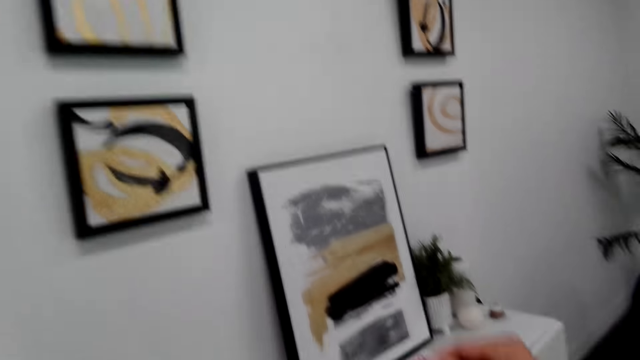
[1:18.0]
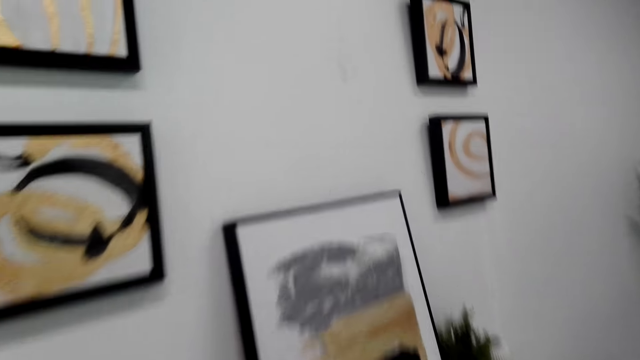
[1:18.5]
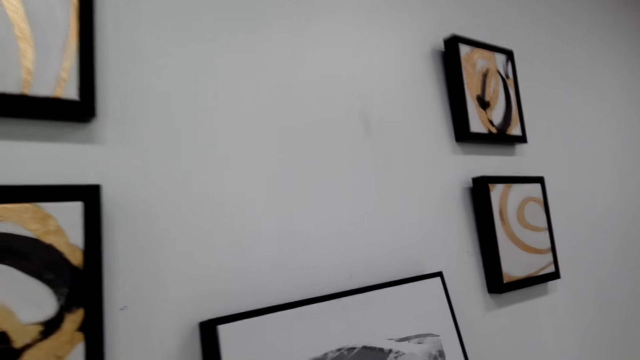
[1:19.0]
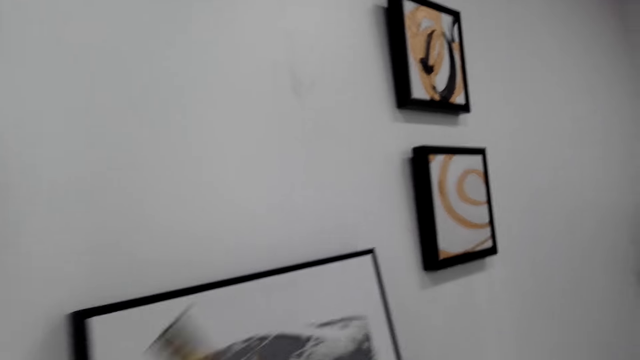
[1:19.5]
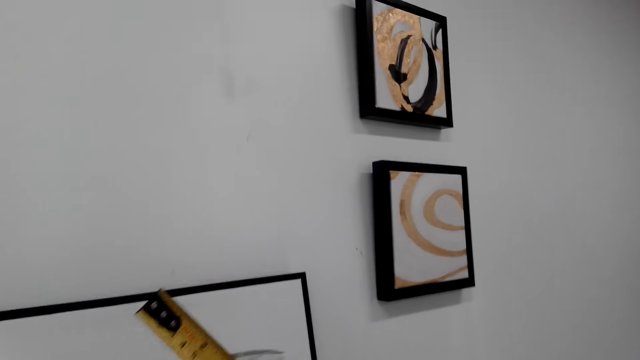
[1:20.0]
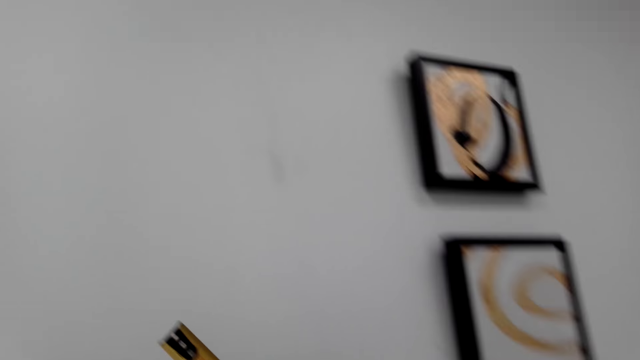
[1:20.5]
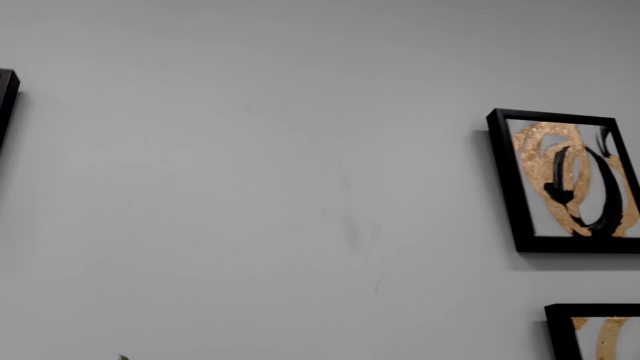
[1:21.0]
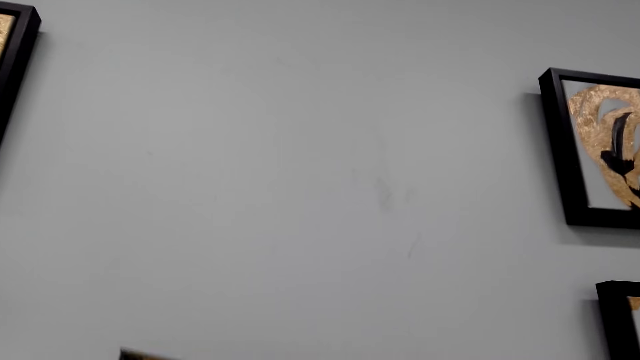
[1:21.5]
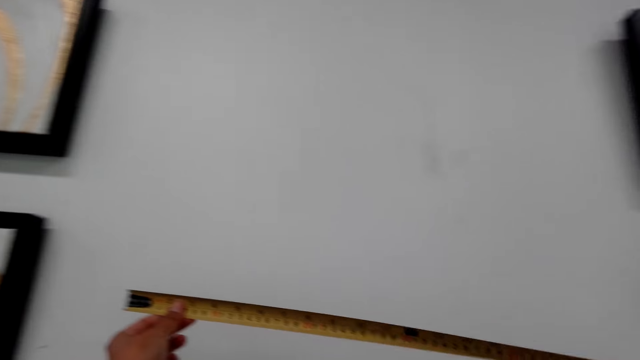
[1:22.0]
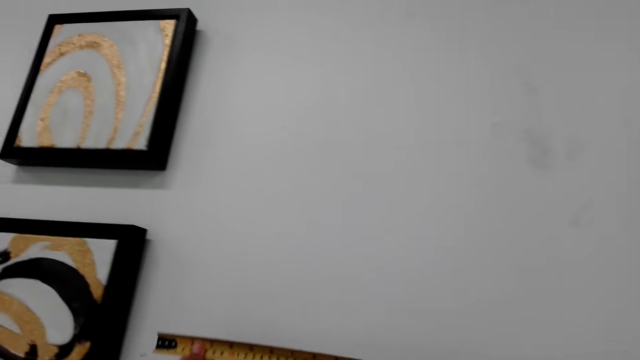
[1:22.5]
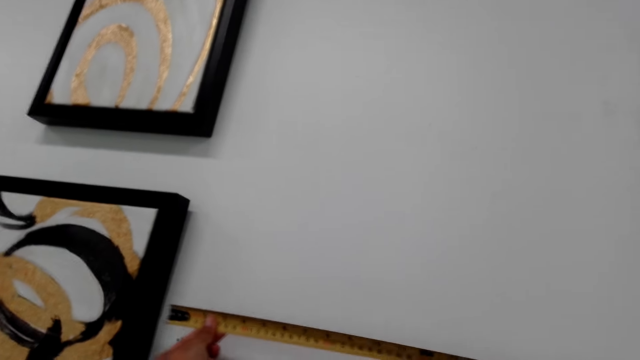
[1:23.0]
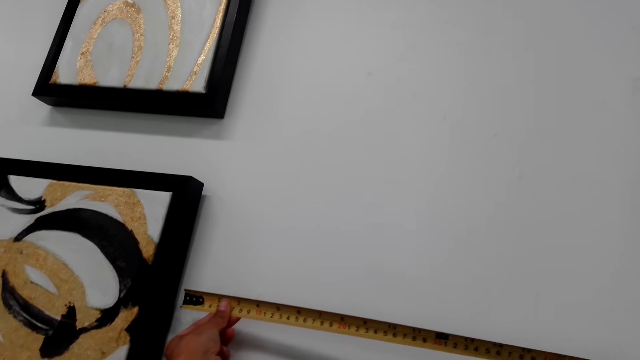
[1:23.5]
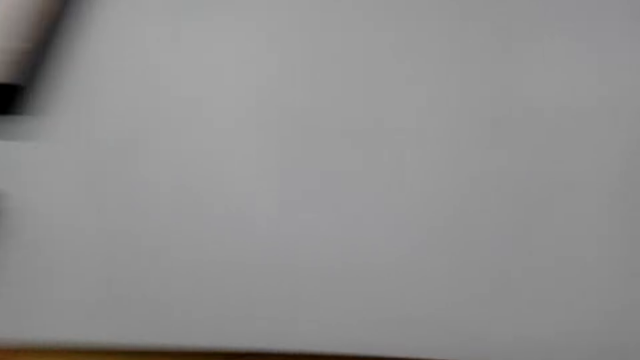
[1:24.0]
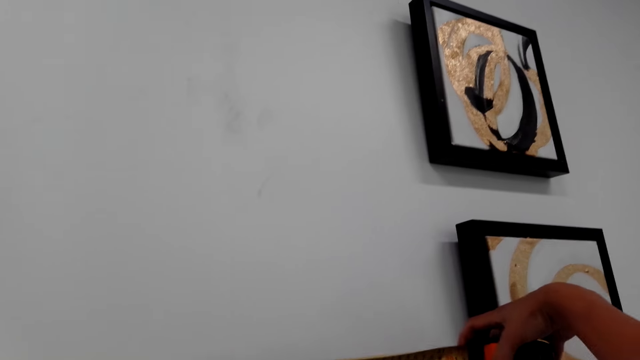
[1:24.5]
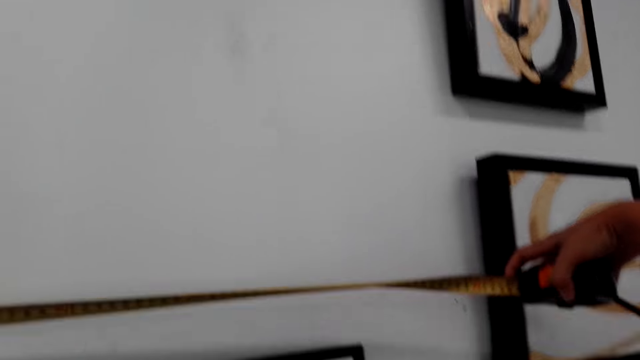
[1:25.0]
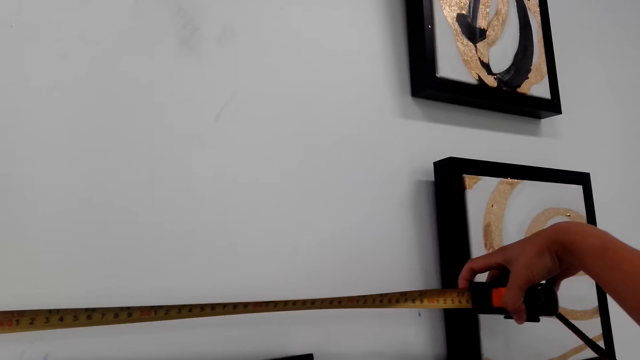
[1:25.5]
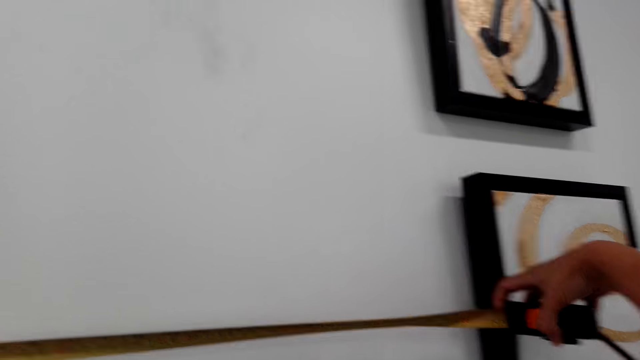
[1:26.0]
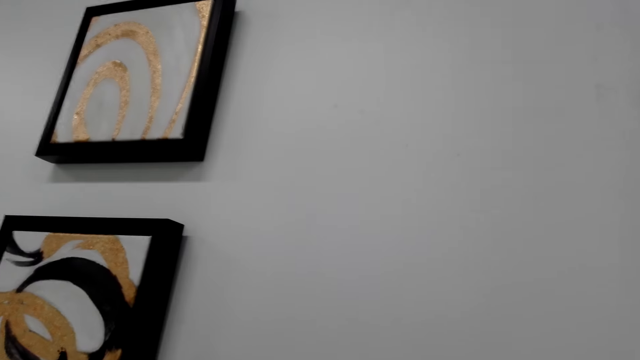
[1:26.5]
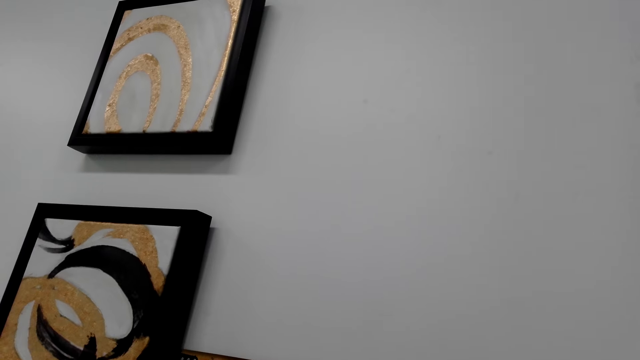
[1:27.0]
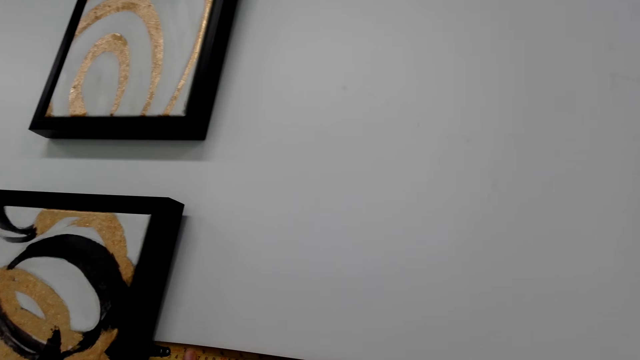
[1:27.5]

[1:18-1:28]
The camera wearer unfolds a tape measure. They measure the wall.

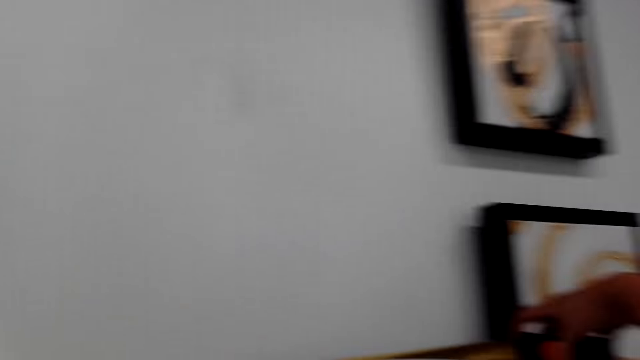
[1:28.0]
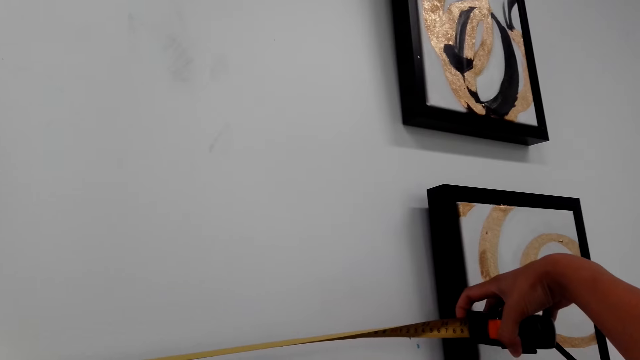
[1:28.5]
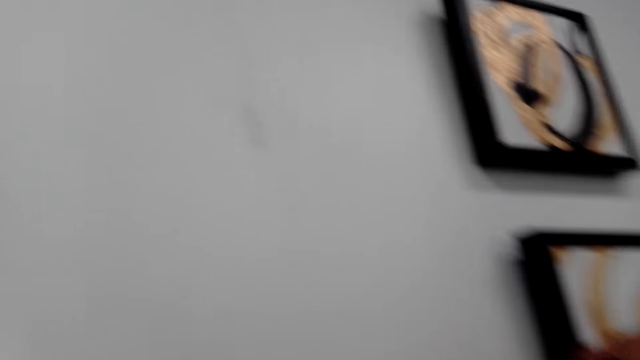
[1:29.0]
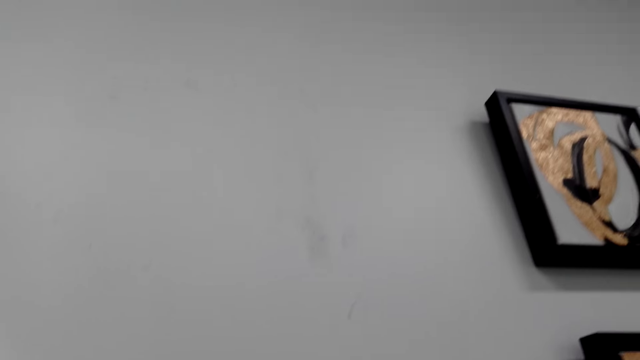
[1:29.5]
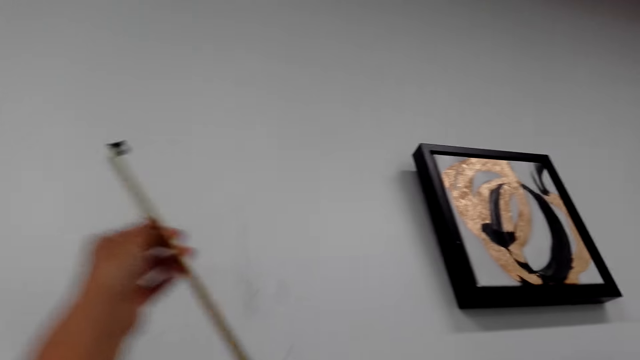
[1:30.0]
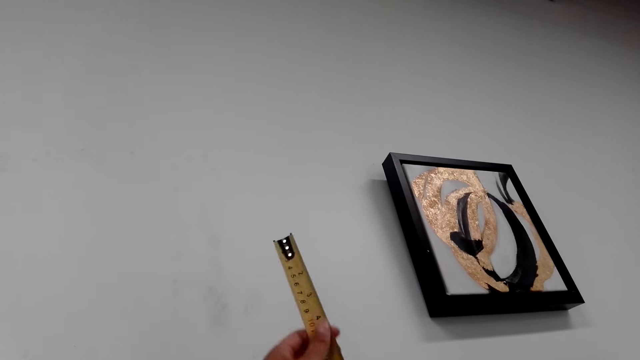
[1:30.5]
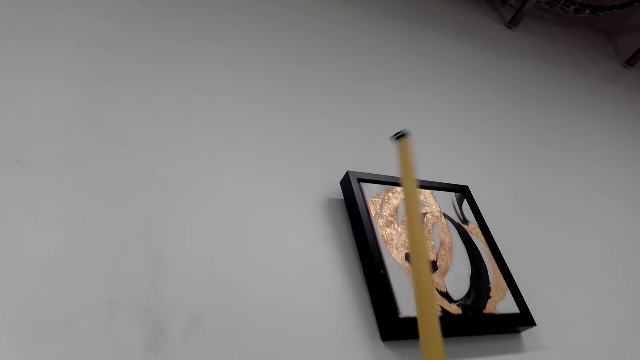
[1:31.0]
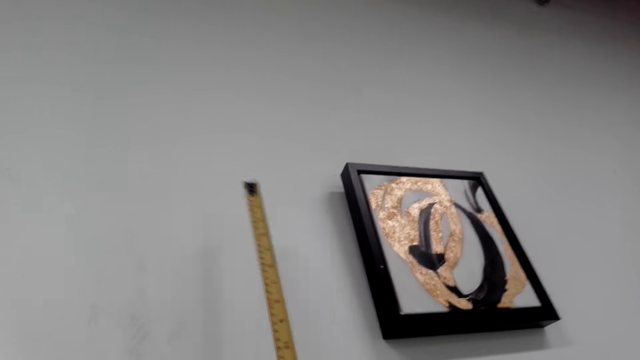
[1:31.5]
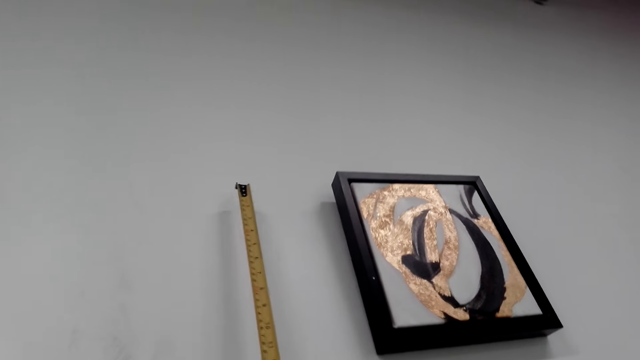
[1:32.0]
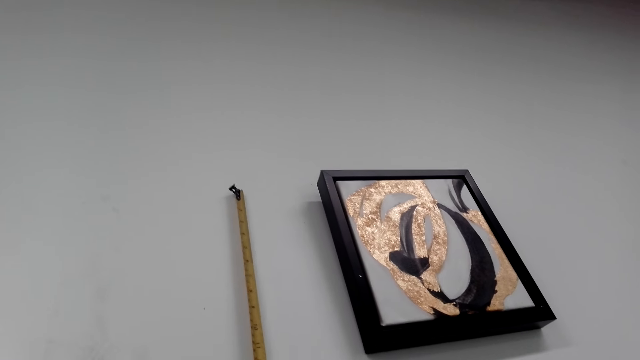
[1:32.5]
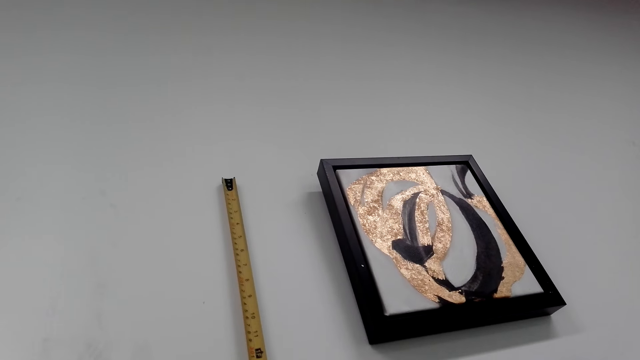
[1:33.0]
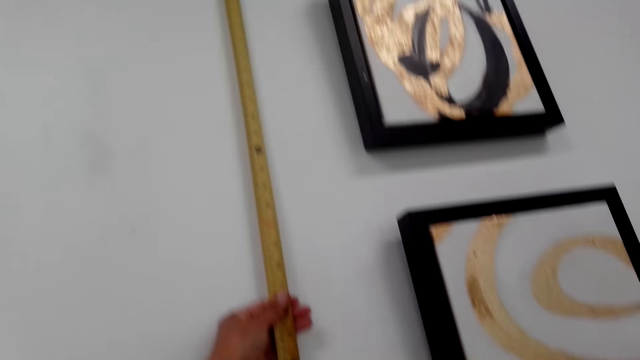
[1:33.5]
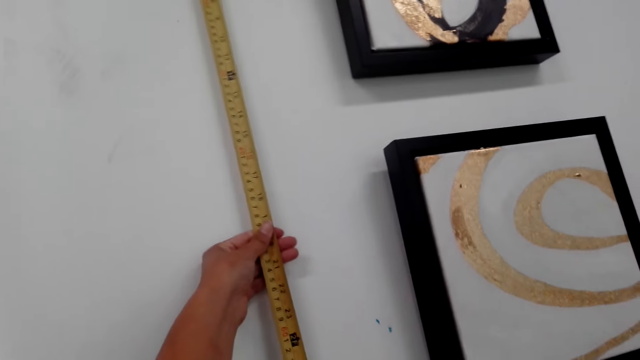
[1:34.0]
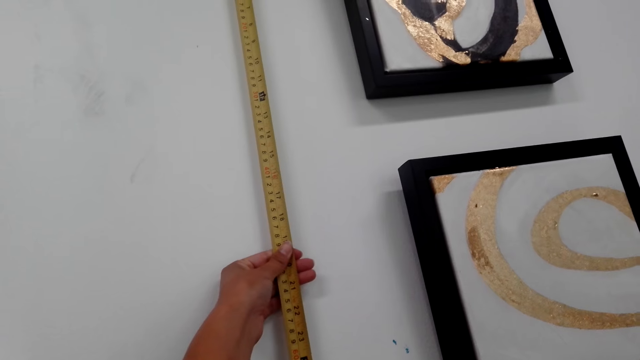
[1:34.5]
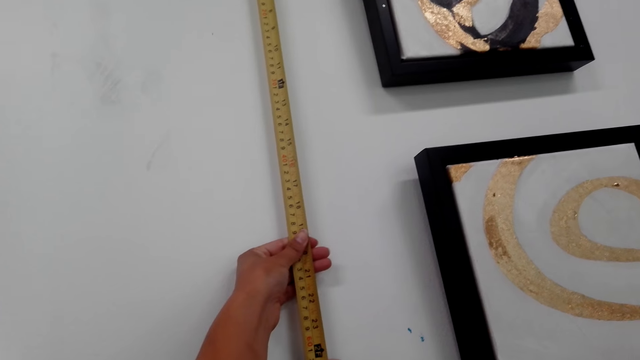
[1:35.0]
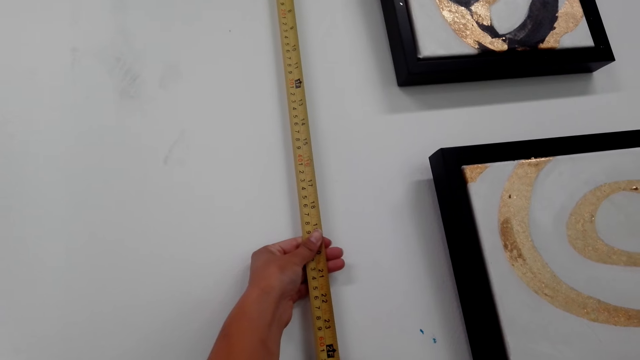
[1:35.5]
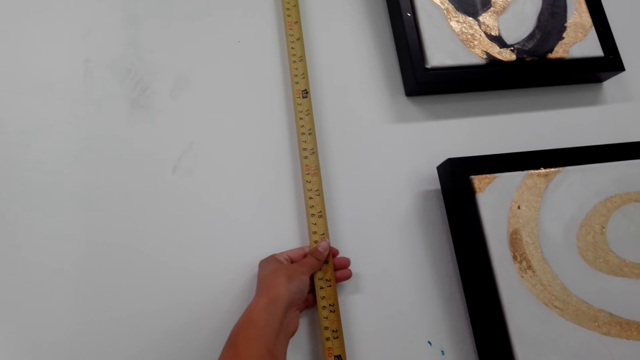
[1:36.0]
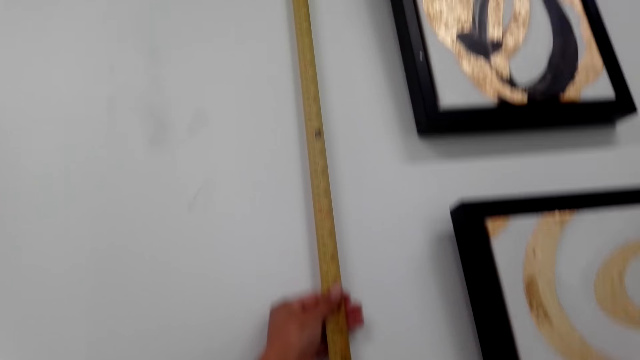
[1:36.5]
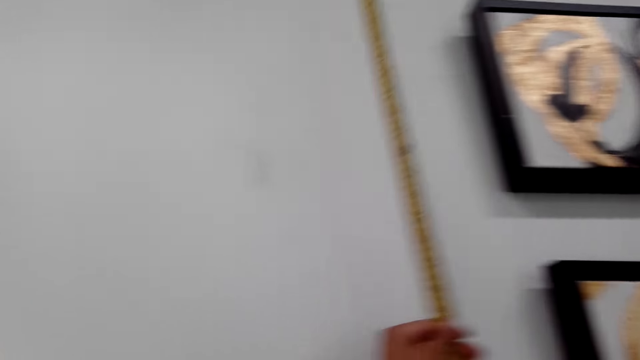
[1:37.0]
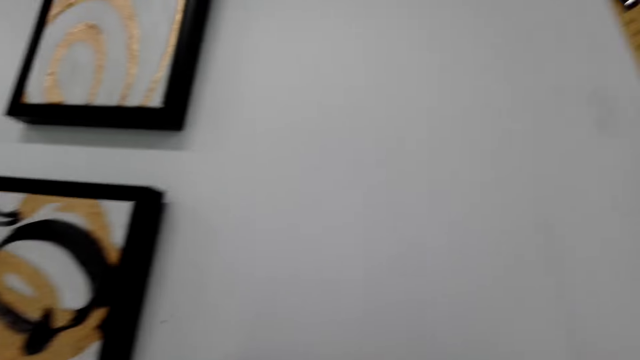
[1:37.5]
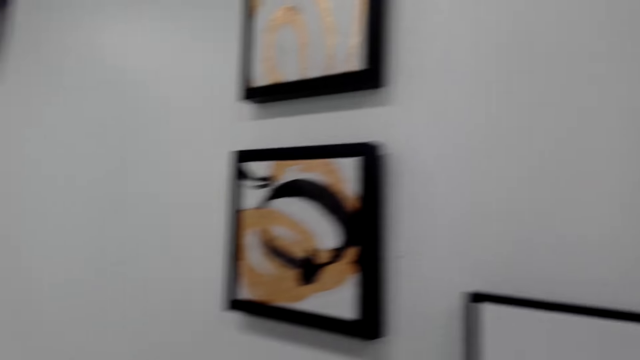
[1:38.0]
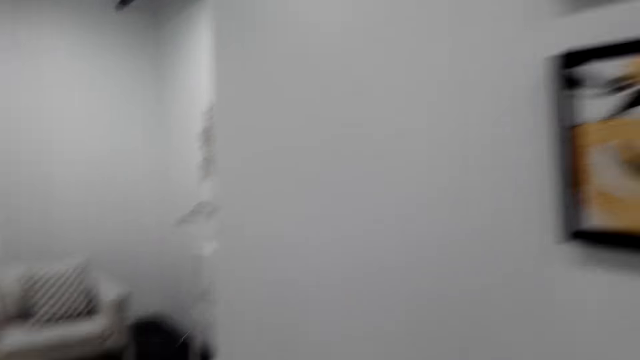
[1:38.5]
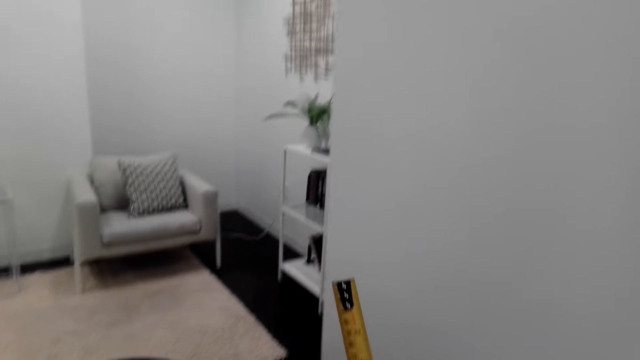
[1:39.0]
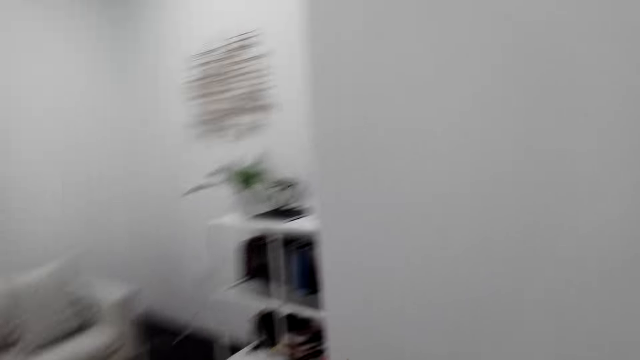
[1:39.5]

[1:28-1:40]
The camera wearer holds a tape measure. They measure the wall with the tape measure.
